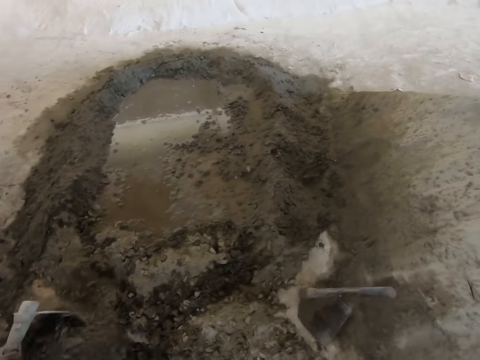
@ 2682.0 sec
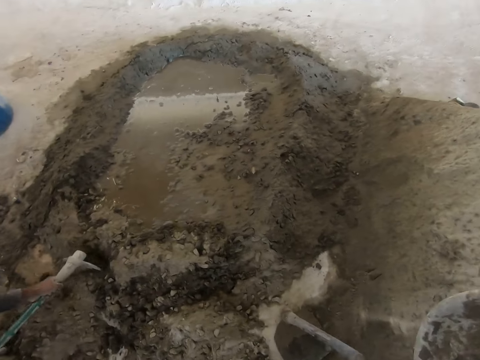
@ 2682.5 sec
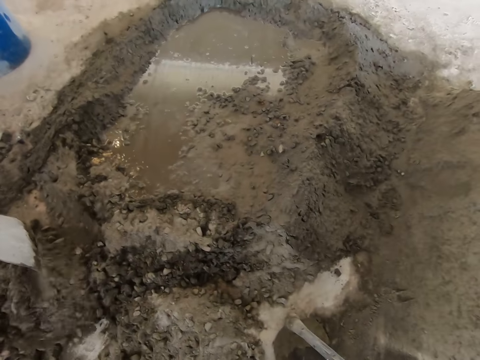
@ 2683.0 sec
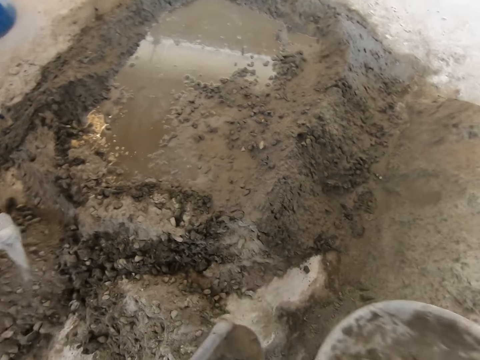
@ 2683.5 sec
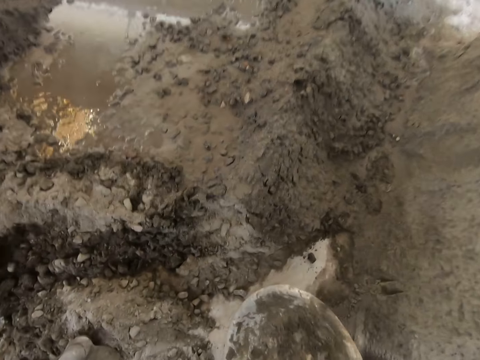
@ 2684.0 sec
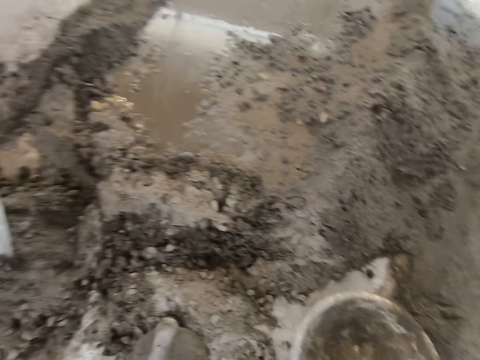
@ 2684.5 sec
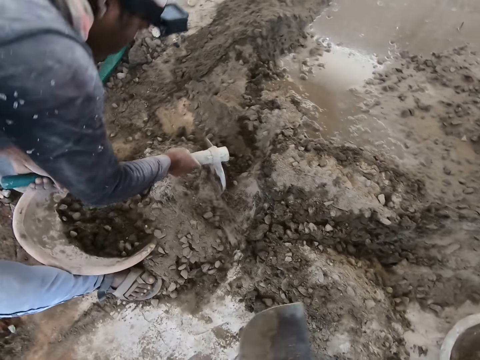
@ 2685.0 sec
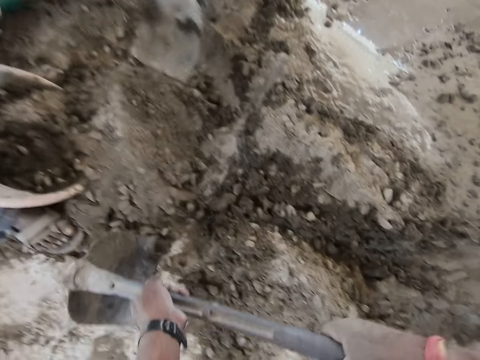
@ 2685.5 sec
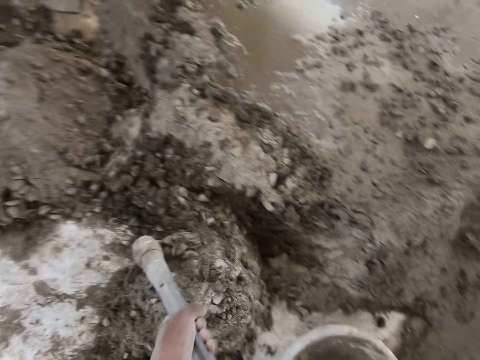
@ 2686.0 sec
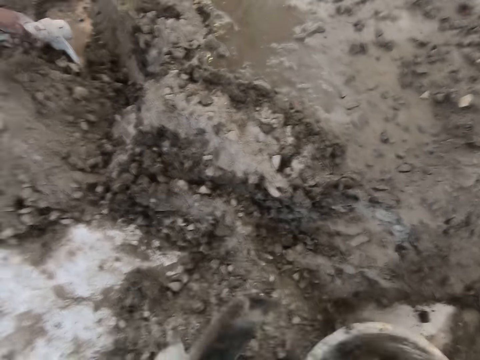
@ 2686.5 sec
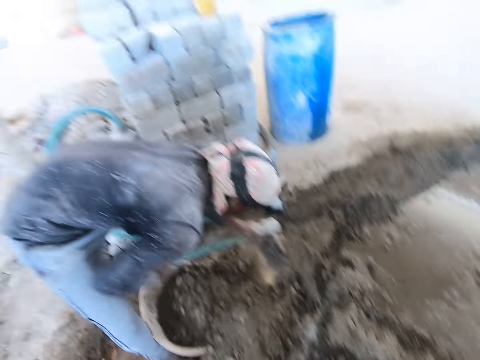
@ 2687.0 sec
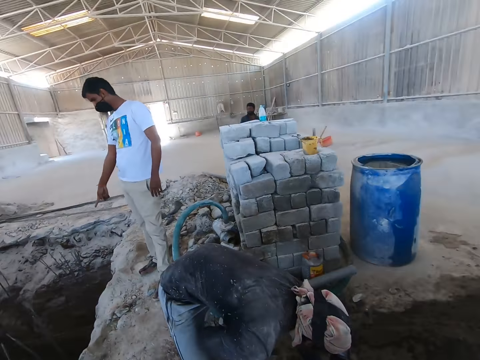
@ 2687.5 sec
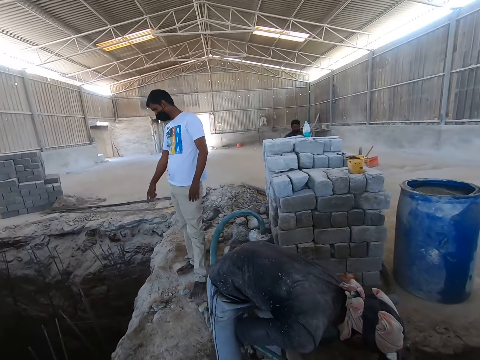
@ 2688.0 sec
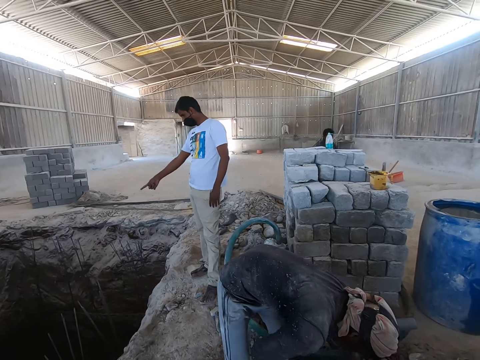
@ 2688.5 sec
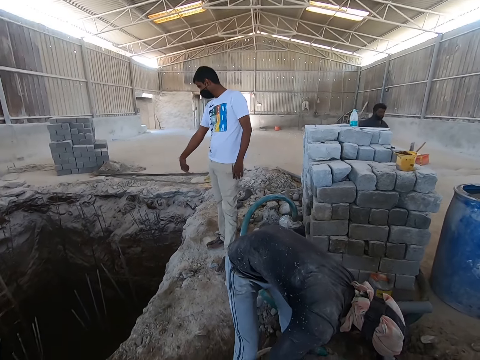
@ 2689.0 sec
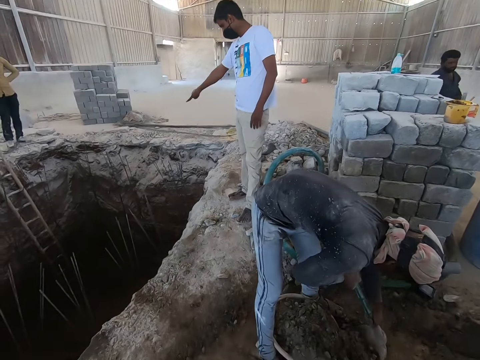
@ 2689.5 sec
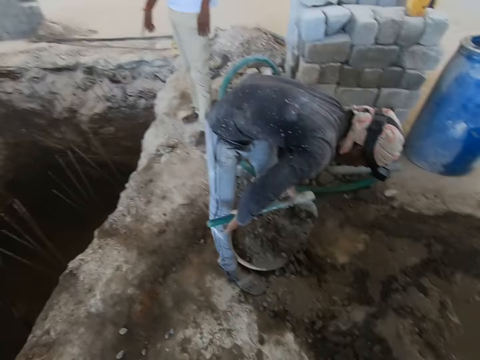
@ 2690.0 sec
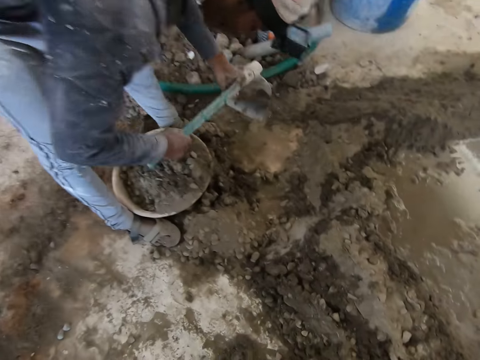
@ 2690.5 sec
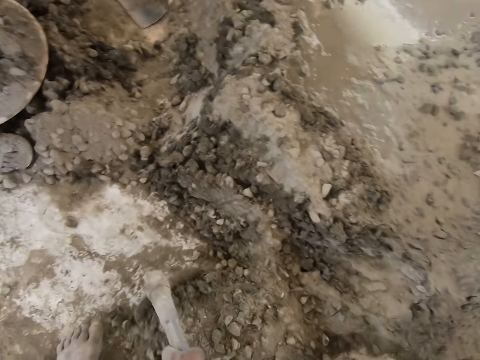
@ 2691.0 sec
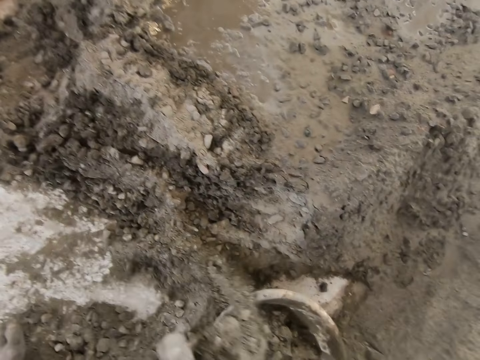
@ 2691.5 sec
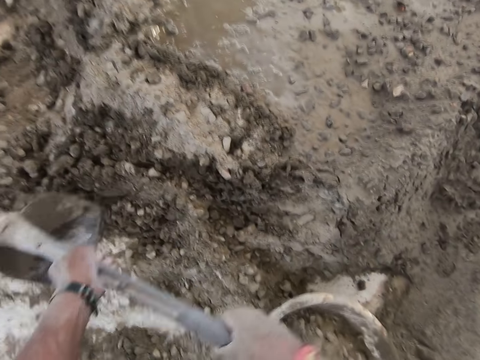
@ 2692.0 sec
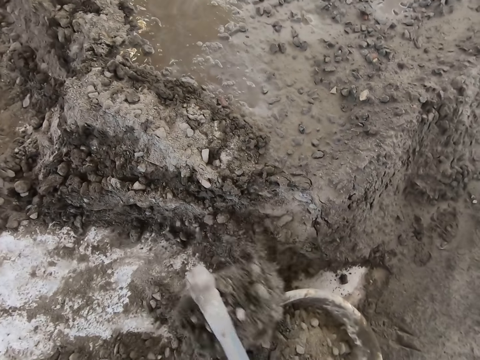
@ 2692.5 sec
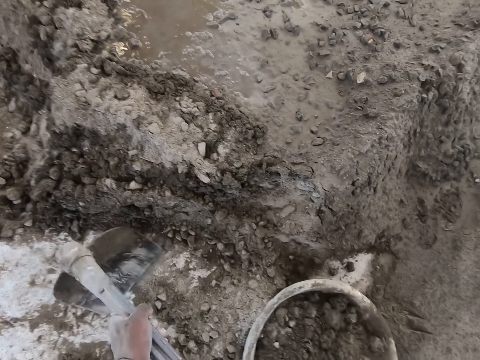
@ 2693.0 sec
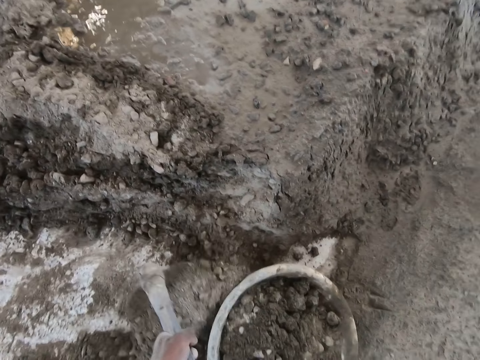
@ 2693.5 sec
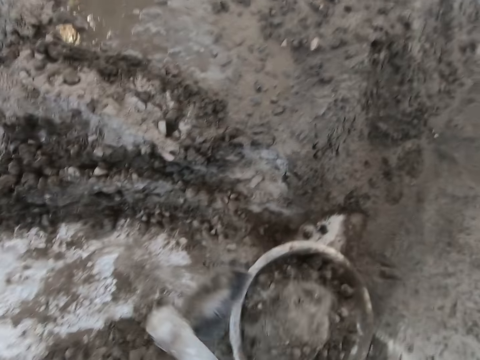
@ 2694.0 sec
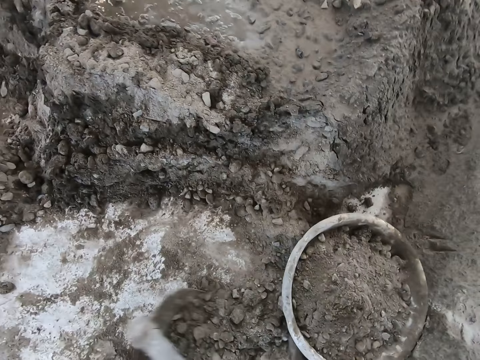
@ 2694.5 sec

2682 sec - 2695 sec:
The camera wearer places the basin on the ground. He packs some mortar from the ground into the hand pan on the ground with the hoe in his hands. A man interacts with the camera wearer. The camera wearer responds to the man. He looks around. He packs some mortar from the ground into the hand pan on the ground with the hoe in his hands.

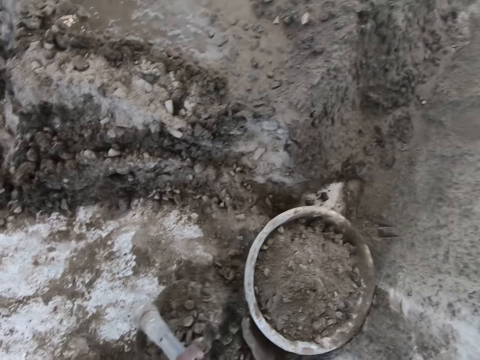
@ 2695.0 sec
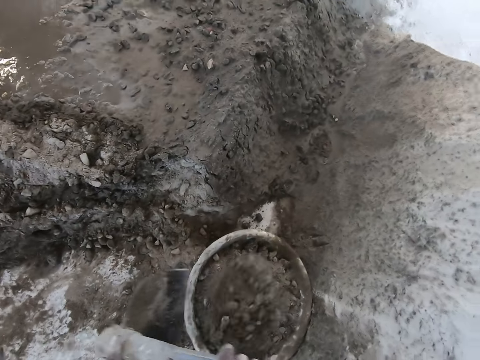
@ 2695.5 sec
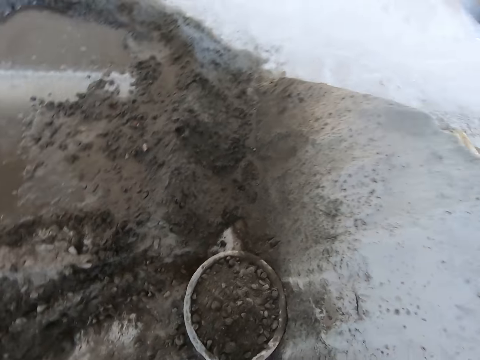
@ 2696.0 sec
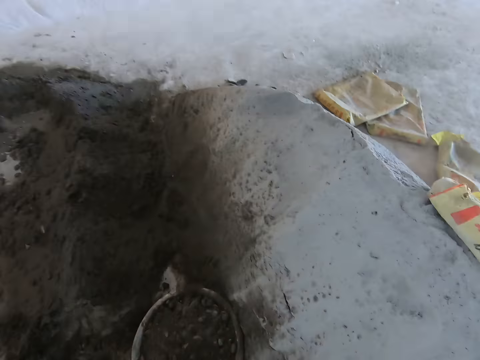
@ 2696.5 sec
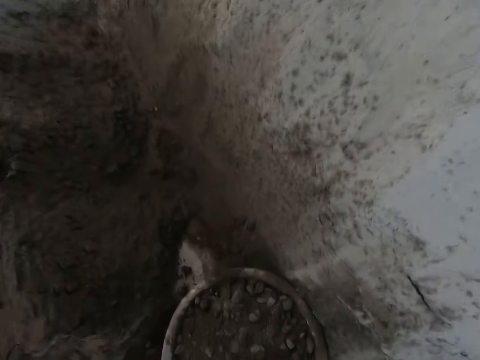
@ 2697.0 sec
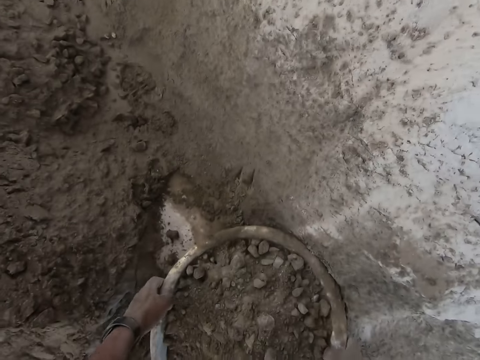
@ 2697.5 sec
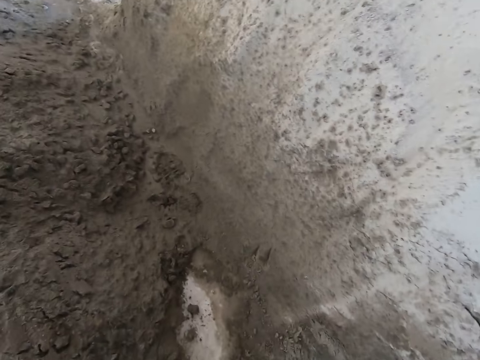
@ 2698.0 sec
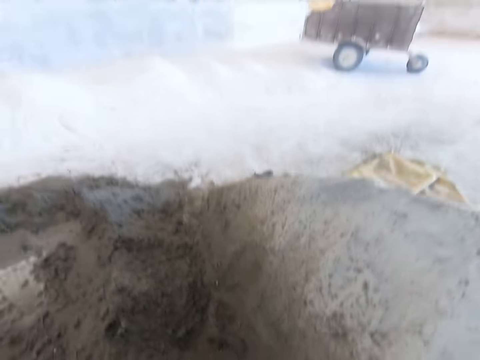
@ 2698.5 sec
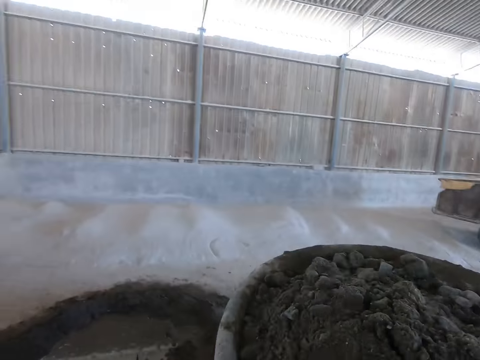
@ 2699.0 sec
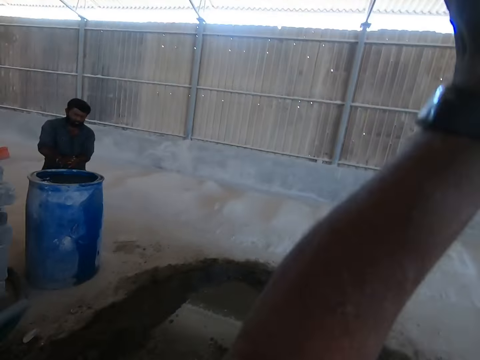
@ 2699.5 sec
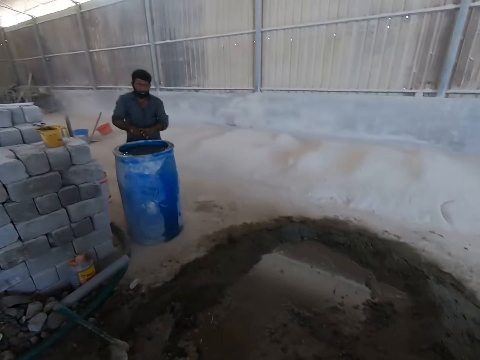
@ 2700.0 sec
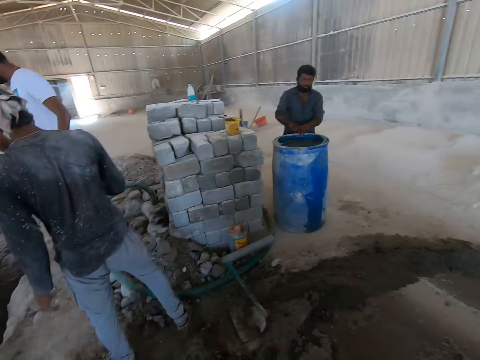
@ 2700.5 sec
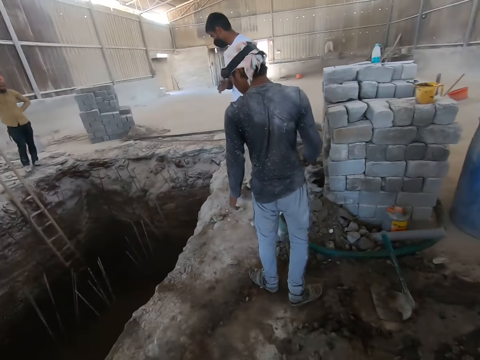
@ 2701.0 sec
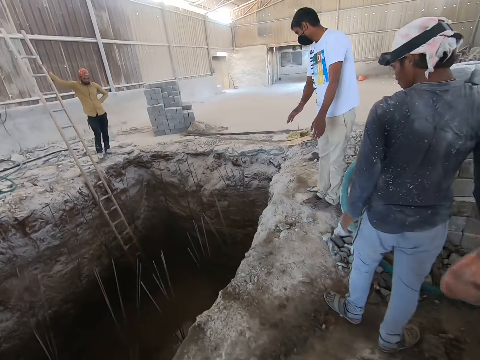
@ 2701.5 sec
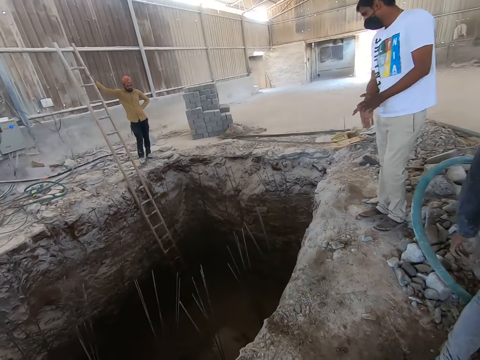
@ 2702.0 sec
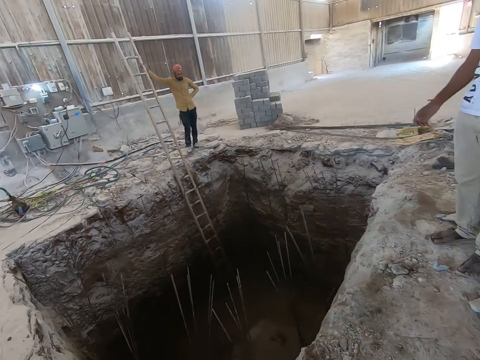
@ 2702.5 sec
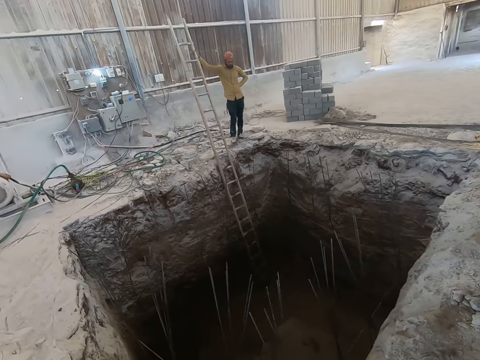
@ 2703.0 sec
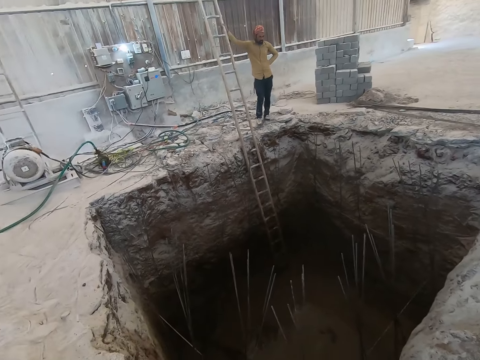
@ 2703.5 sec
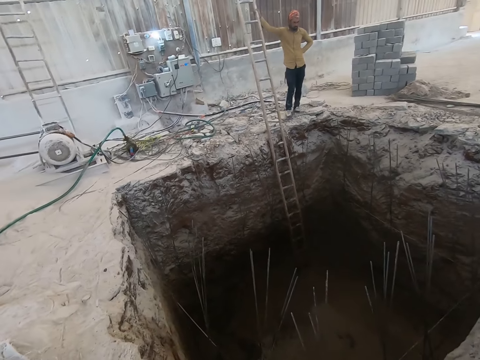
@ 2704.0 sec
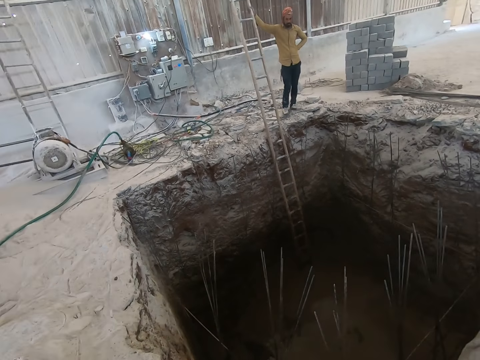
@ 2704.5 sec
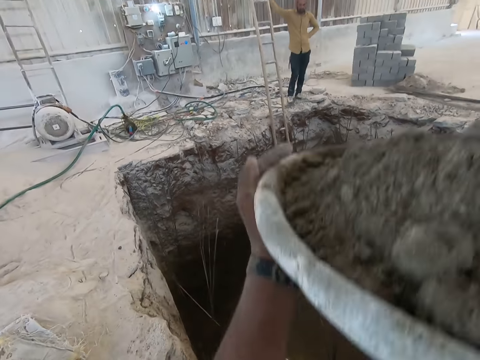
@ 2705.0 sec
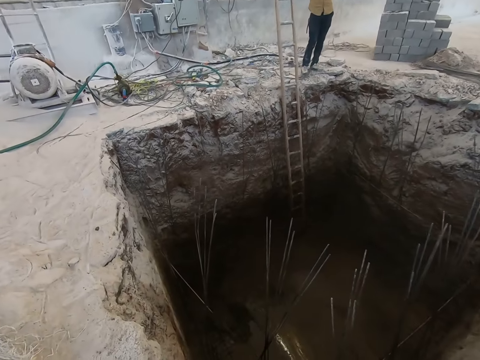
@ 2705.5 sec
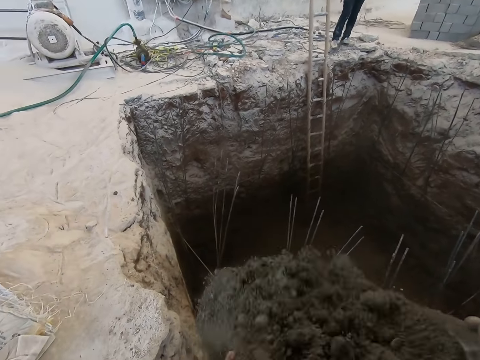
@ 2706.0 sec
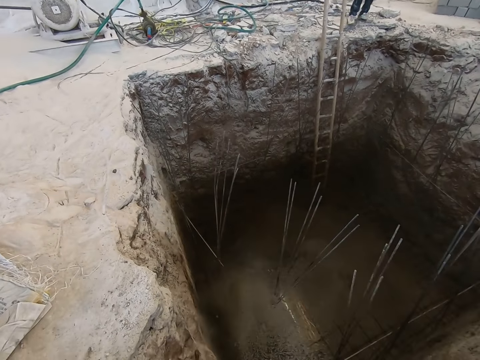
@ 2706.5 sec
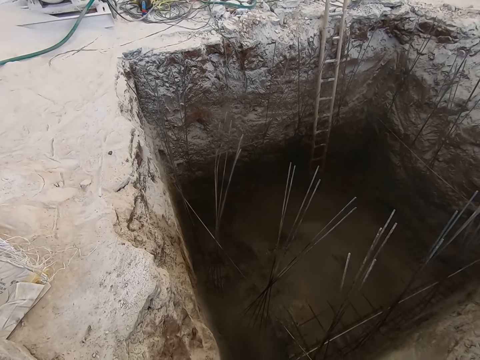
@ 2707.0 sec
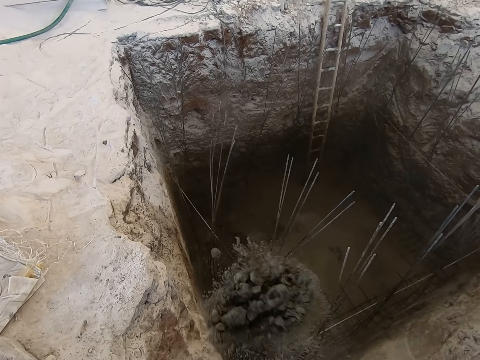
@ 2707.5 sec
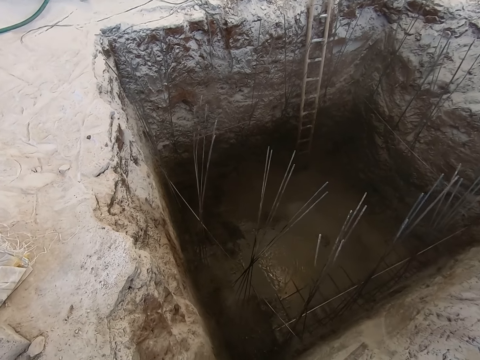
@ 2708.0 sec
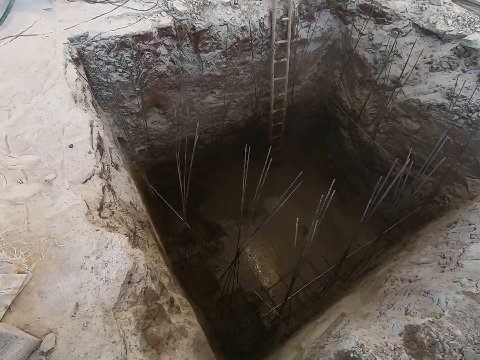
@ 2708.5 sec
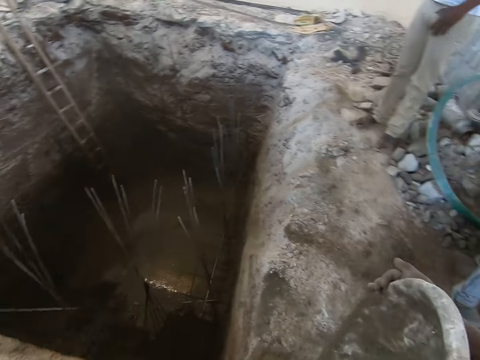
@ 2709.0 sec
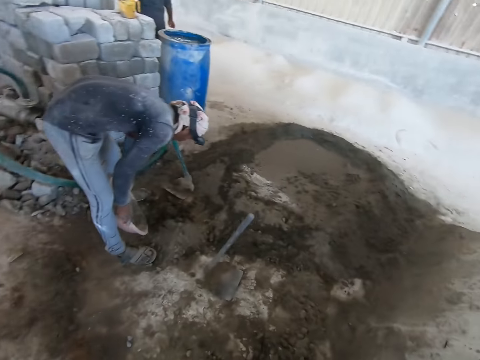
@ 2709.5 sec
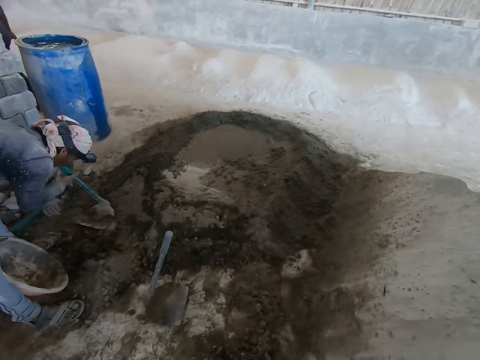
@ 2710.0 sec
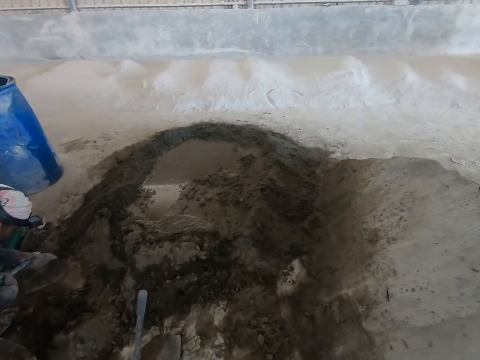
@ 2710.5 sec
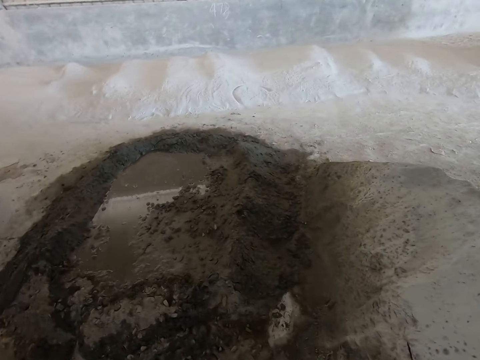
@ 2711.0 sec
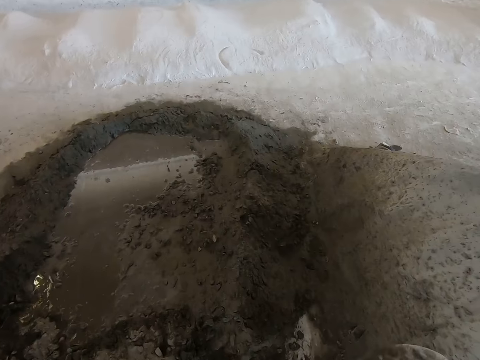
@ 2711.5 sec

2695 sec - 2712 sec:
The camera wearer carries the head pan of mortar from the ground with both hands. He raises the pan of mortar in his hands above his head. He pours the mortar in the head pan in his hands into the pit. He places the head pan in between his legs. He picks up the hoe on the mortar with both hands. The man packs some mortar from the ground into a head pan in between his legs with a hoe in his hands.
